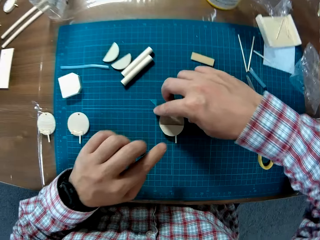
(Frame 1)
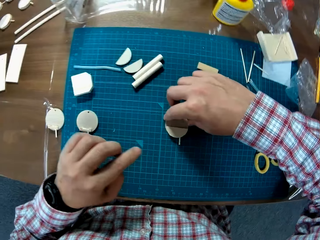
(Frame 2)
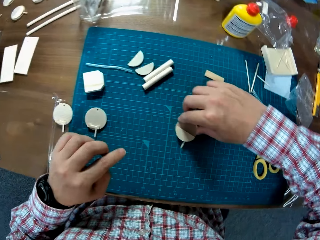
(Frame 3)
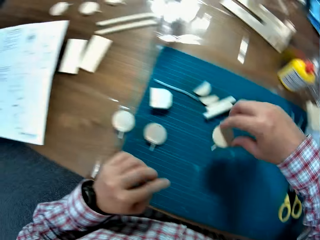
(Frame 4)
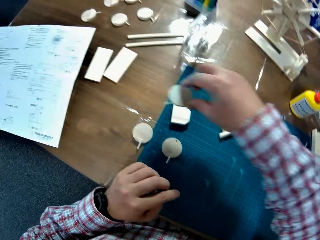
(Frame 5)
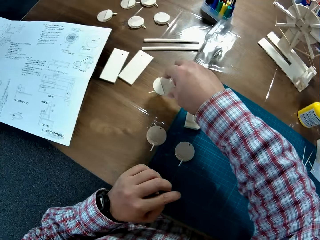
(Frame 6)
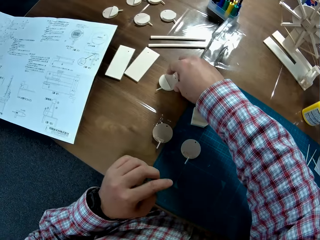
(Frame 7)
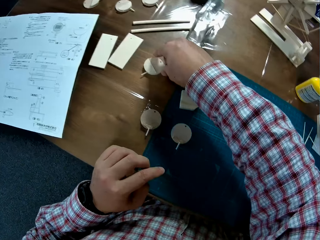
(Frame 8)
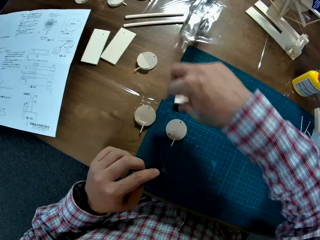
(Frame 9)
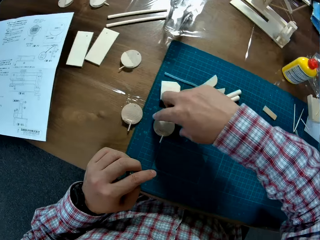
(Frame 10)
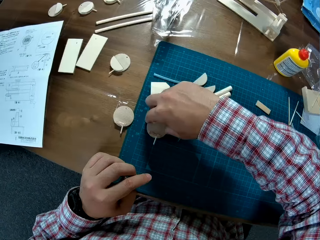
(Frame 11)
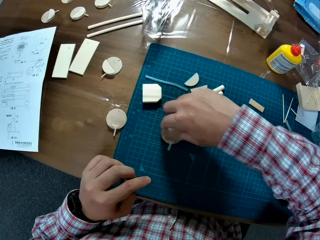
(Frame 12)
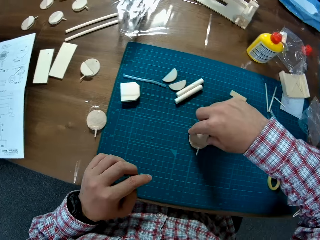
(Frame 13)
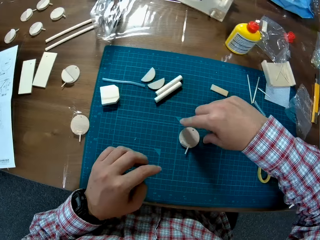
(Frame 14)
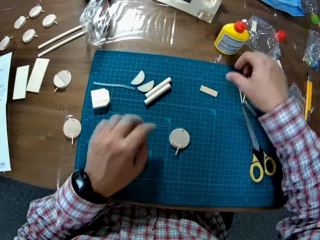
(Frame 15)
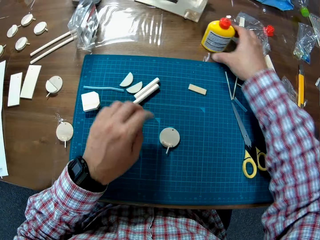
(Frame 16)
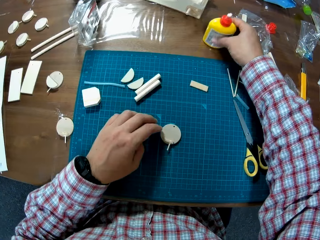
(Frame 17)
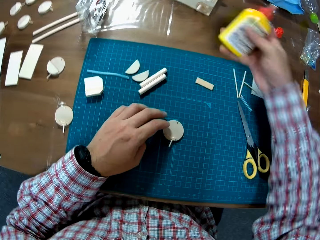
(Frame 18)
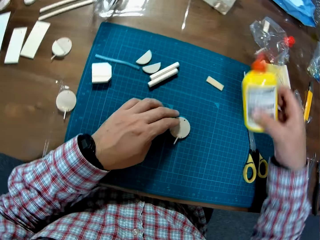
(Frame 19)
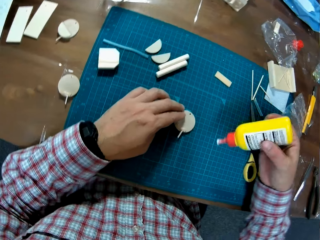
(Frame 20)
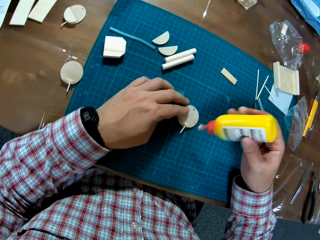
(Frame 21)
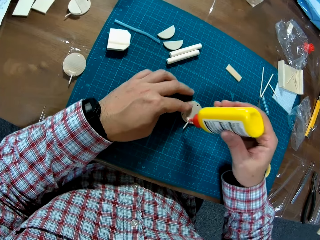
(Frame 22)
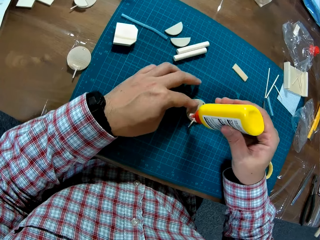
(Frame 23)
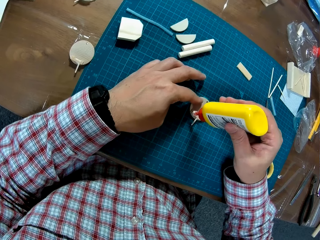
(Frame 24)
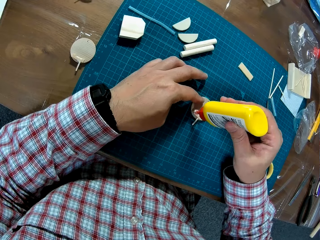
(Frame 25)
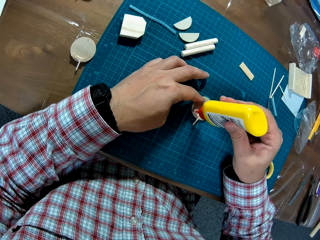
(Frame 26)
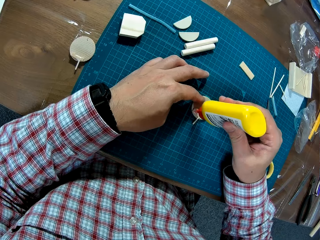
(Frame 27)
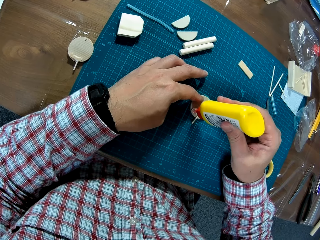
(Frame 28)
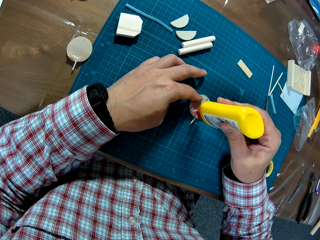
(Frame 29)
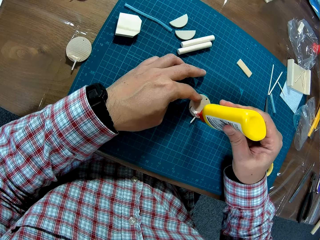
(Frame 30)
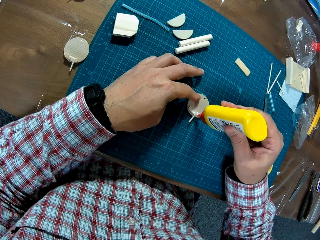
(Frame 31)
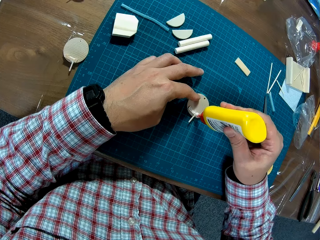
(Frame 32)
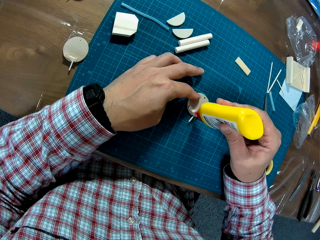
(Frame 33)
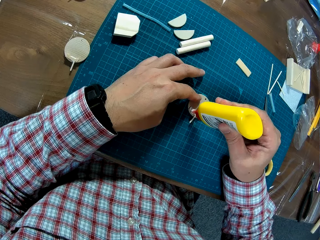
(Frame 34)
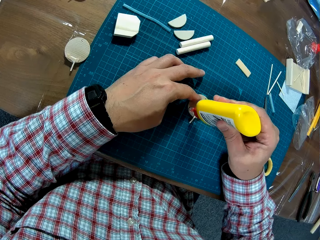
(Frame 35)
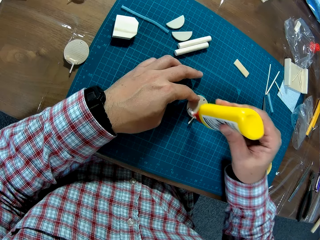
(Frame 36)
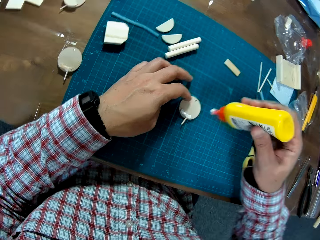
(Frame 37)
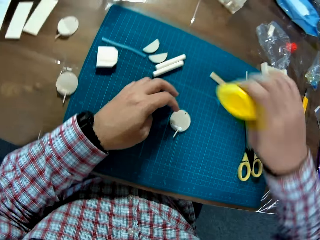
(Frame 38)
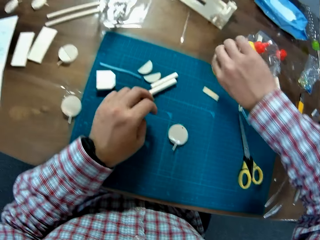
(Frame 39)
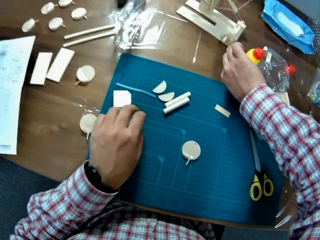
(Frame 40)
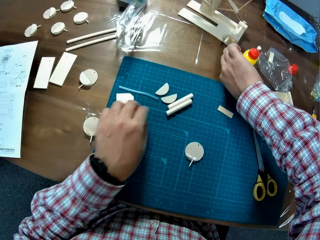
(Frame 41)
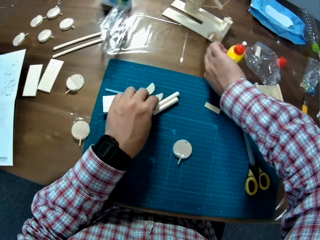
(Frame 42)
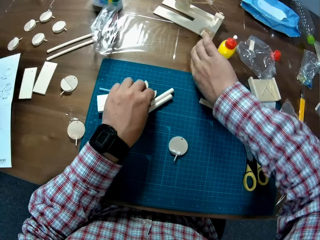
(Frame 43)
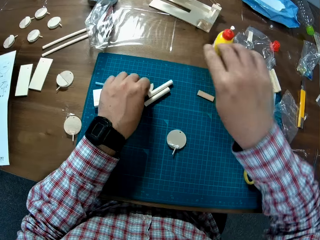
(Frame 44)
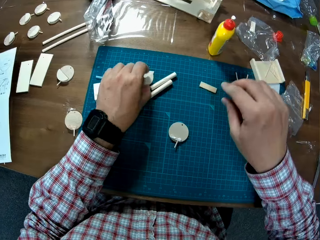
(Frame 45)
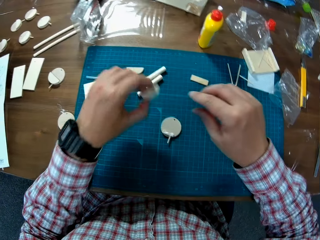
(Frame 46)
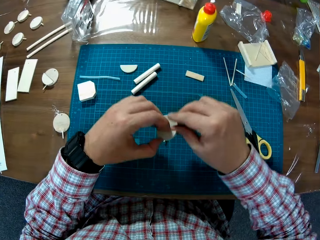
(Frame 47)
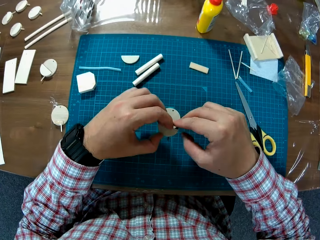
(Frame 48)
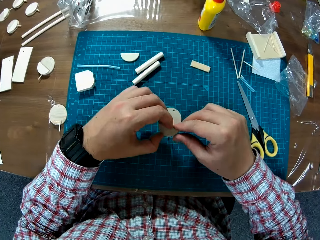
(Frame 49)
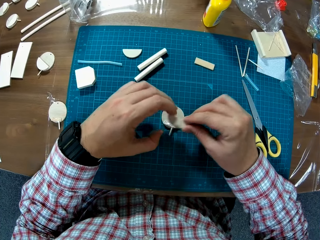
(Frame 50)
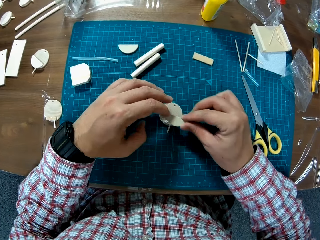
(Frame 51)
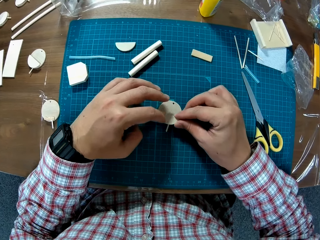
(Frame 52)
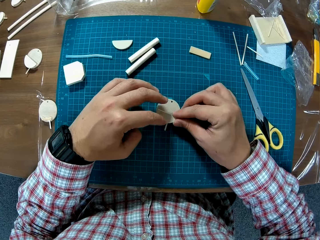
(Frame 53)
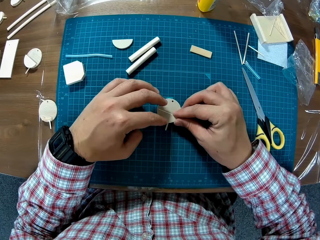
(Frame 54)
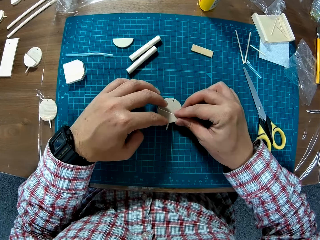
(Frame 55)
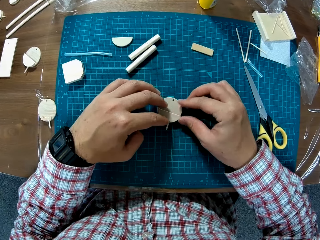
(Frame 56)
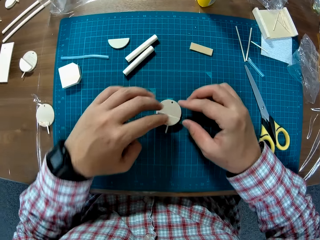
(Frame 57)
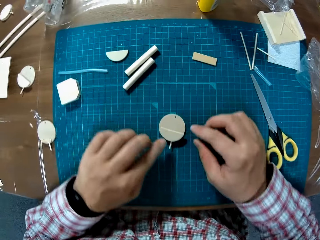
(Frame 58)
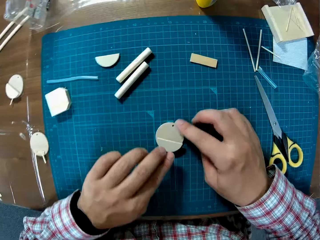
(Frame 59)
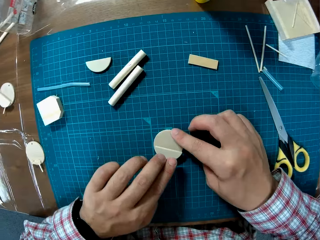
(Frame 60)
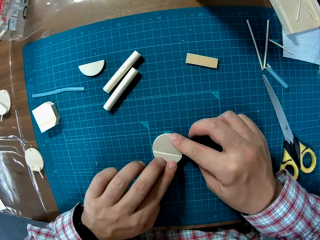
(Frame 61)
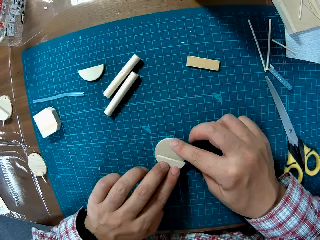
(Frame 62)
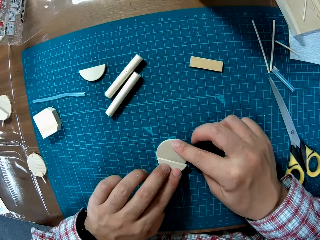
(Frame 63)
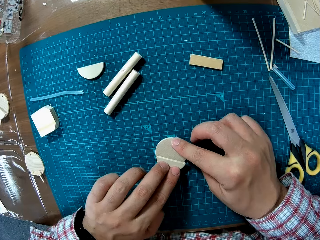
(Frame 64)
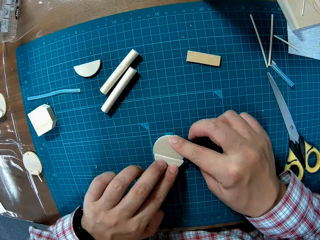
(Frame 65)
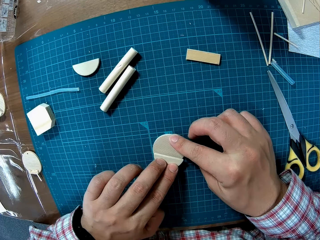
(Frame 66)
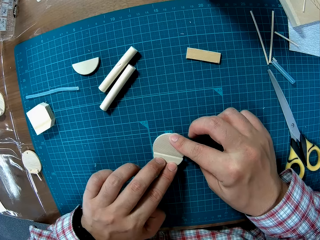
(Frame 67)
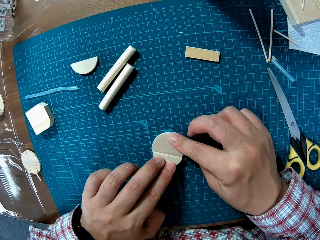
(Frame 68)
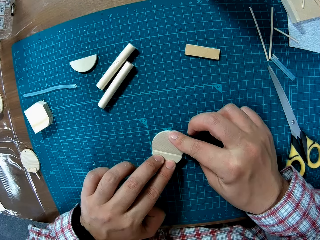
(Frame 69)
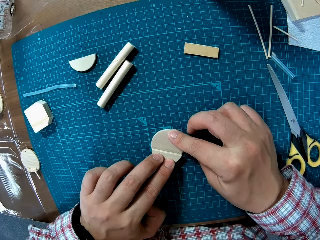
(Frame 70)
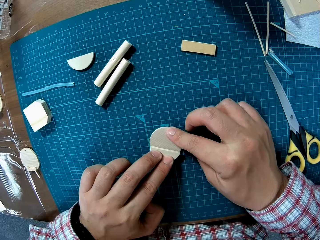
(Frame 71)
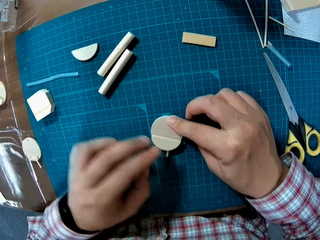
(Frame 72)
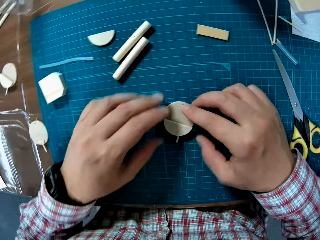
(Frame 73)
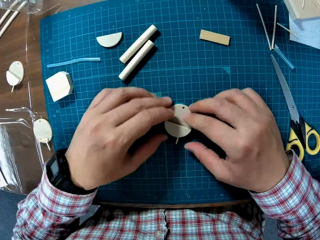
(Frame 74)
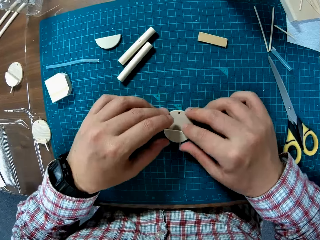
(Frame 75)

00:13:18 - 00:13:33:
The camera wearer picks up the joined wood on the table and drops the joined wood on another side of the table. He moves the wood on the table. He picks up the glue bottle from the table. He applies glue to the wood on the table. He puts the glue bottle on the table. He picks up a semi circular wood on the table. He joins the semi circular wood in his hand with the wood on the table.

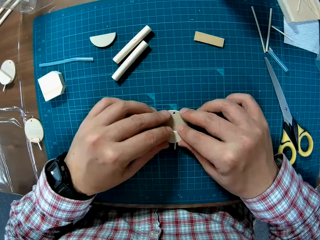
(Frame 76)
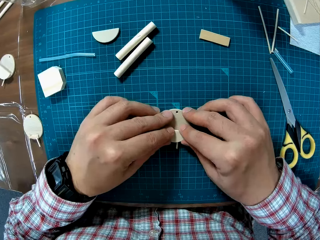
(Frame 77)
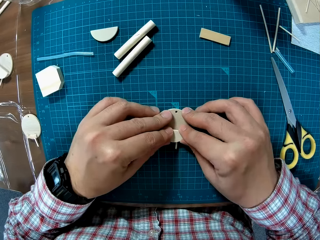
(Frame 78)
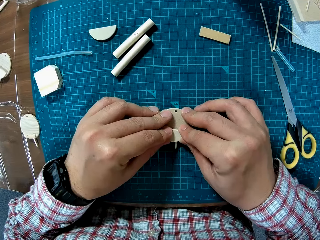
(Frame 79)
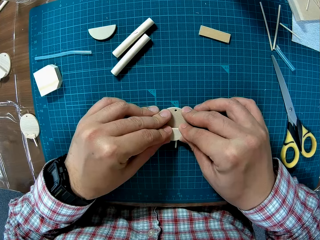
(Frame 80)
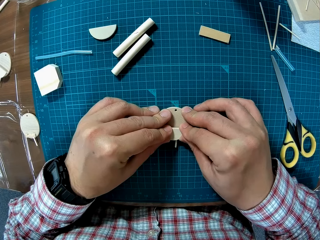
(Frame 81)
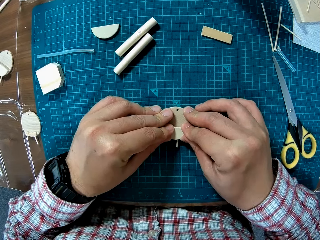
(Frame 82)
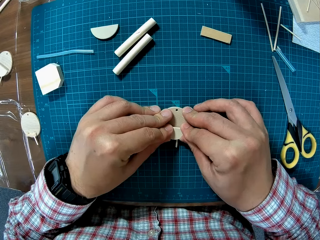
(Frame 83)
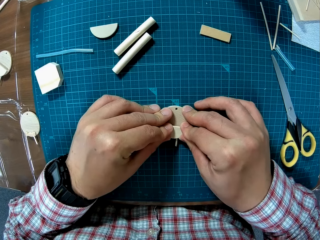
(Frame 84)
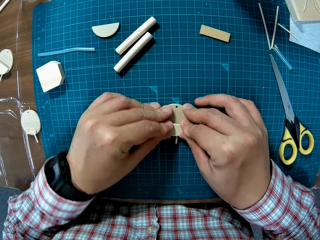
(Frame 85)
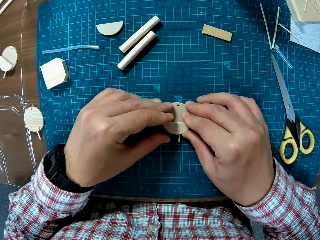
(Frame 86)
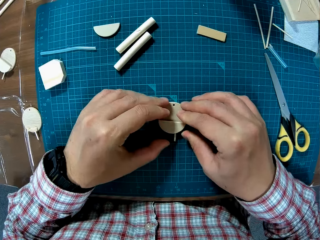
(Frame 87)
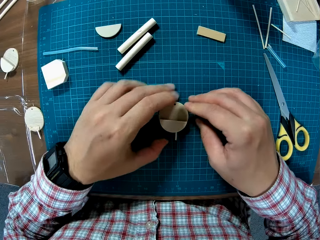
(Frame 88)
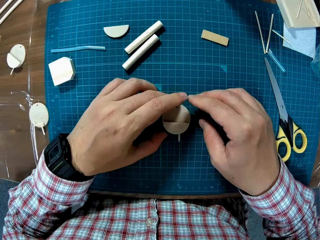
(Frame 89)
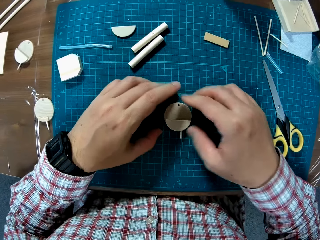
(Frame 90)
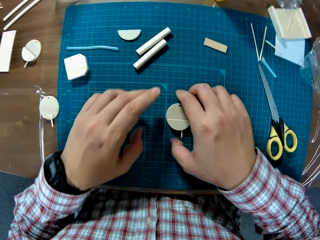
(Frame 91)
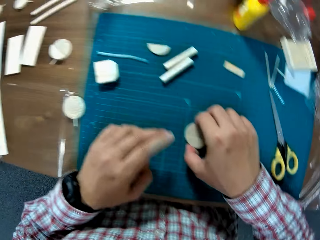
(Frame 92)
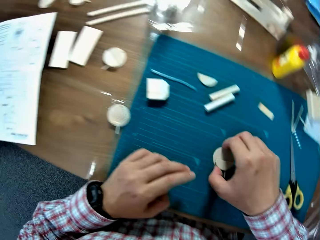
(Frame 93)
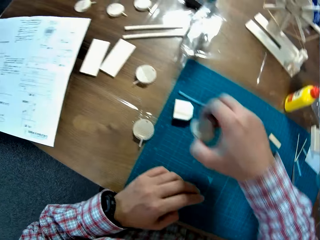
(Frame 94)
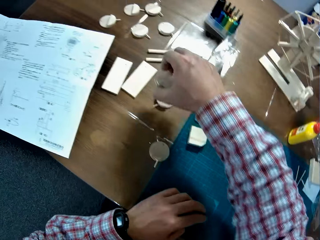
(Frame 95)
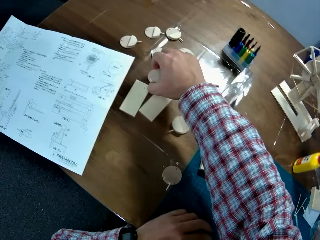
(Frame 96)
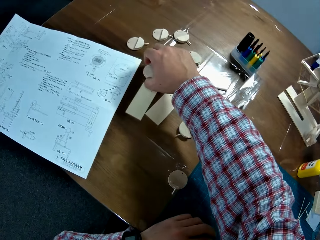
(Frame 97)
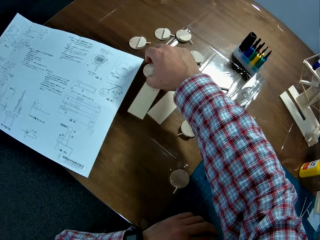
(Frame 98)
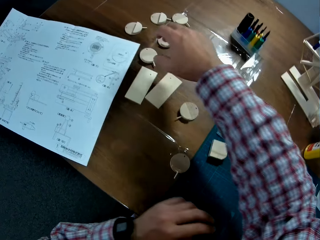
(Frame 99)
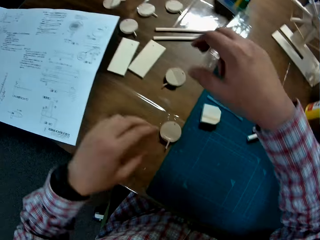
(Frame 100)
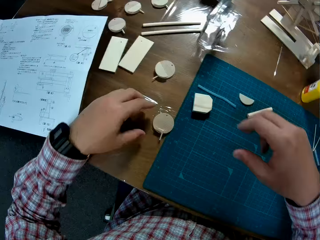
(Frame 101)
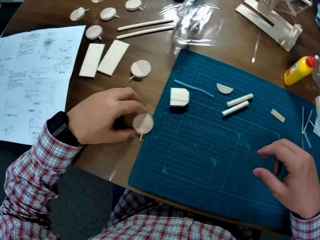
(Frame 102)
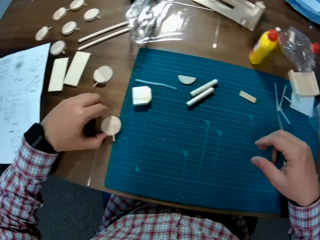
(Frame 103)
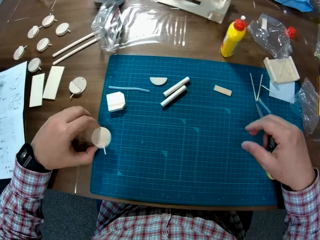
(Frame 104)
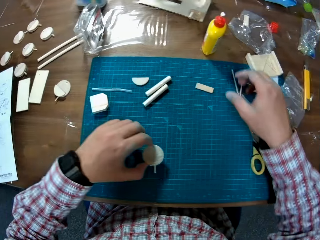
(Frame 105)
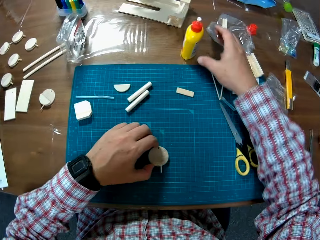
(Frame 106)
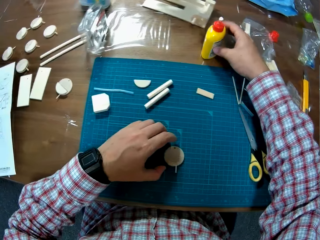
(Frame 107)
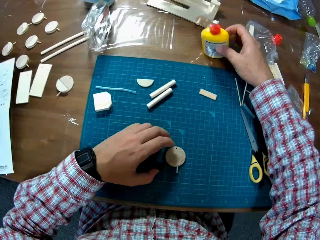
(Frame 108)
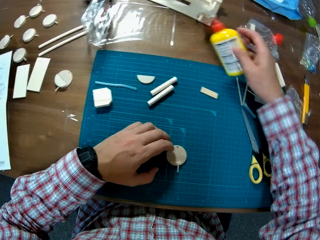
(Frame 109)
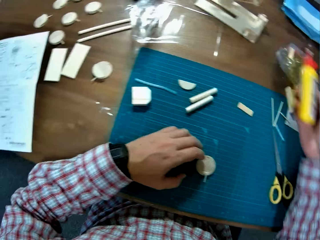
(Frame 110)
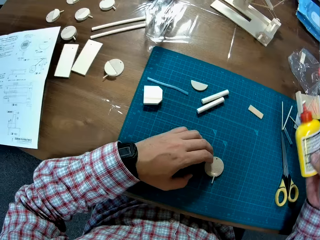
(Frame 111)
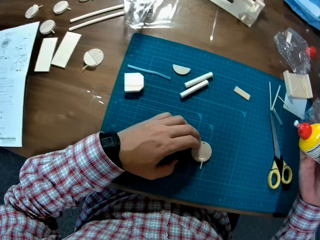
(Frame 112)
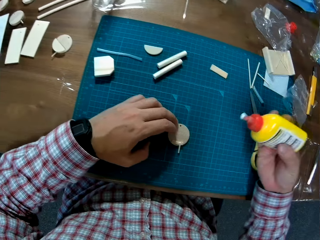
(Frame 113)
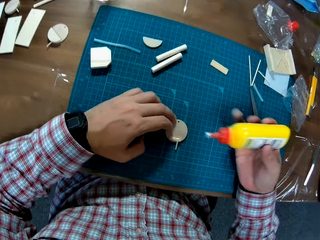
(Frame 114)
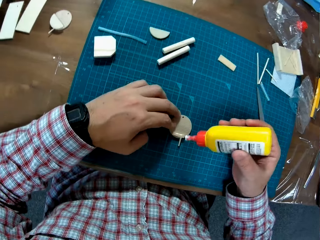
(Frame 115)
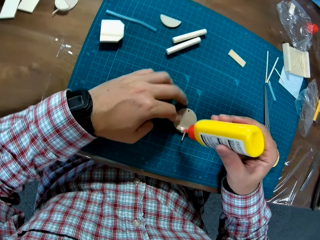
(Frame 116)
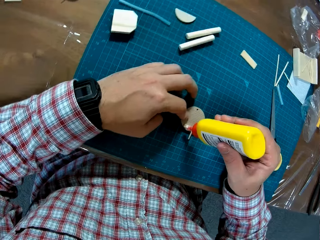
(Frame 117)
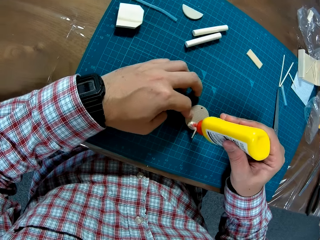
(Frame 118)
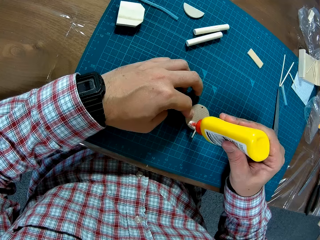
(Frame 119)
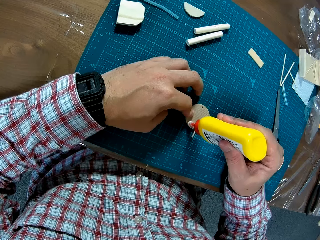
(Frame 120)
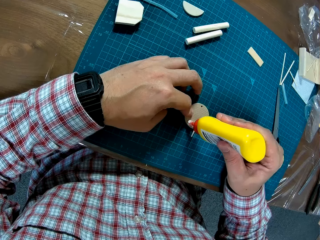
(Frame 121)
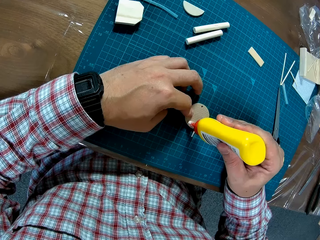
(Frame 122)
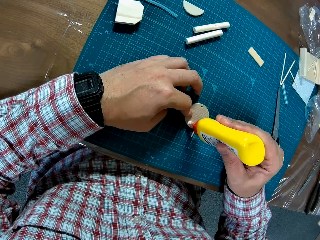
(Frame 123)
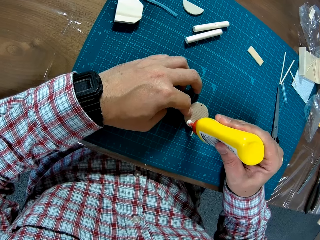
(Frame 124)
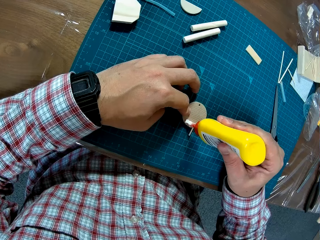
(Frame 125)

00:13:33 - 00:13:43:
The camera wearer picks up the joined wood on the table and drops the joined wood on another side of the table. They pick up the wood on the table and drop the wood on the table. They pick up the glue bottle from the table. They apply glue to the wood on the table.
